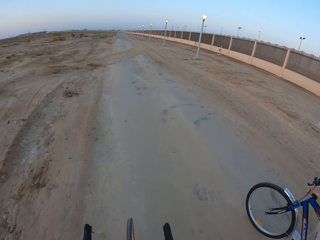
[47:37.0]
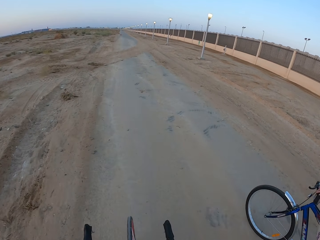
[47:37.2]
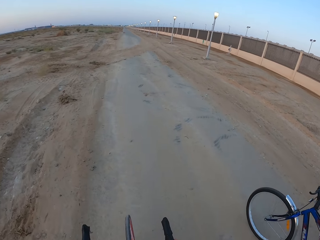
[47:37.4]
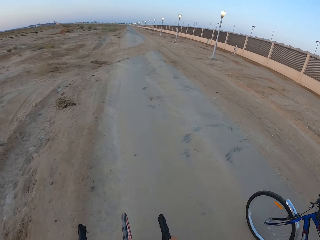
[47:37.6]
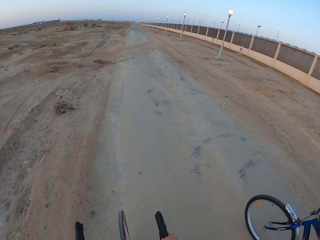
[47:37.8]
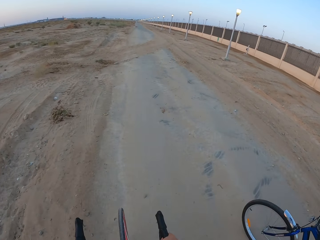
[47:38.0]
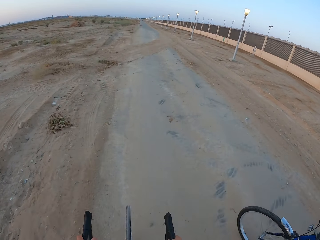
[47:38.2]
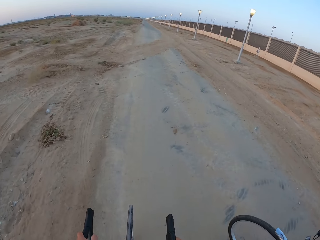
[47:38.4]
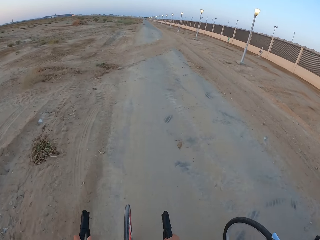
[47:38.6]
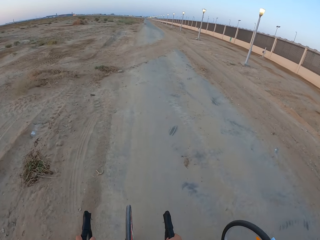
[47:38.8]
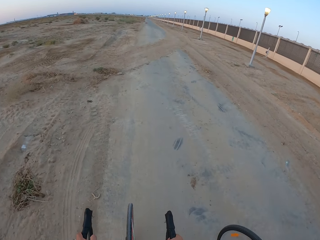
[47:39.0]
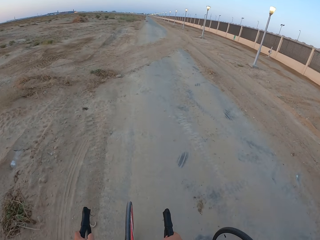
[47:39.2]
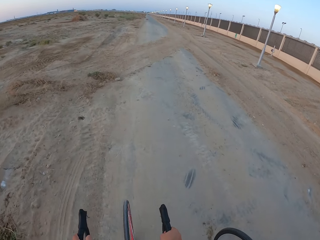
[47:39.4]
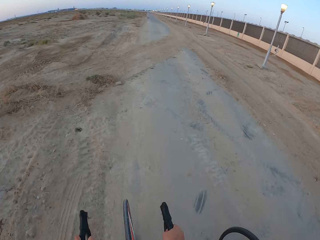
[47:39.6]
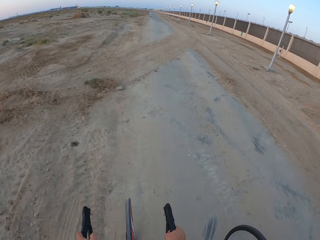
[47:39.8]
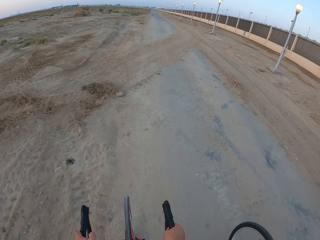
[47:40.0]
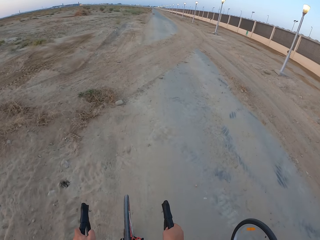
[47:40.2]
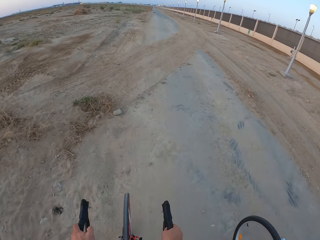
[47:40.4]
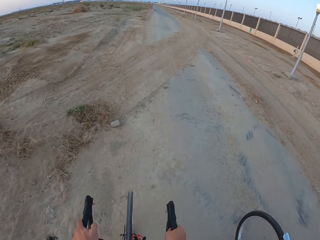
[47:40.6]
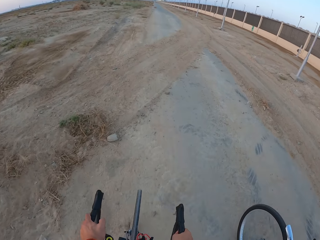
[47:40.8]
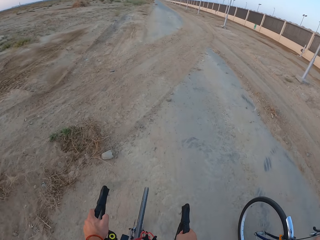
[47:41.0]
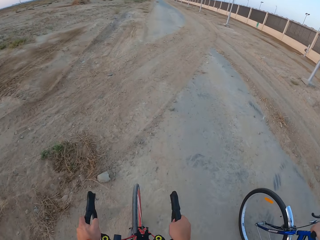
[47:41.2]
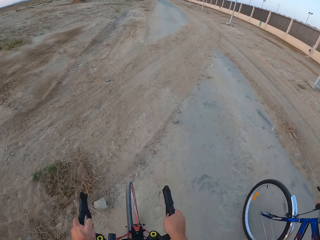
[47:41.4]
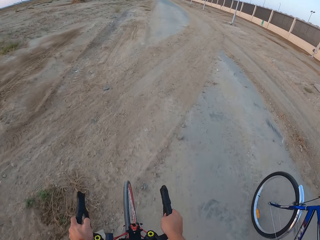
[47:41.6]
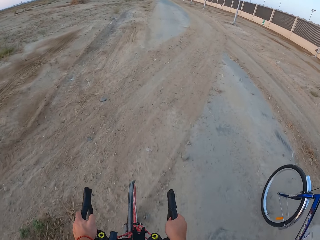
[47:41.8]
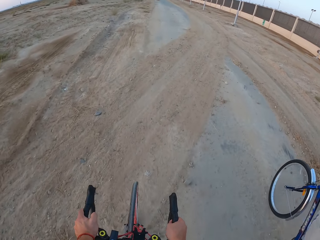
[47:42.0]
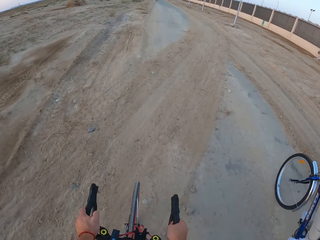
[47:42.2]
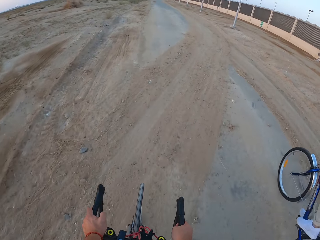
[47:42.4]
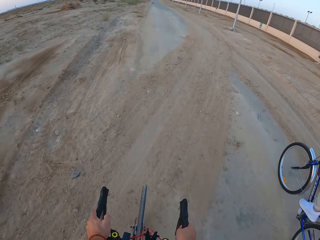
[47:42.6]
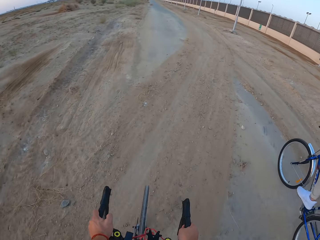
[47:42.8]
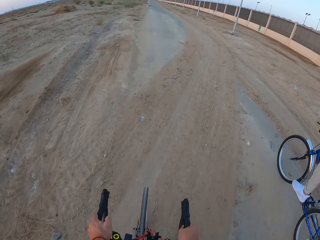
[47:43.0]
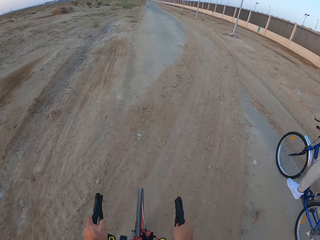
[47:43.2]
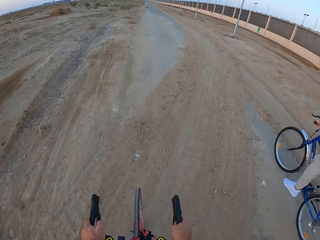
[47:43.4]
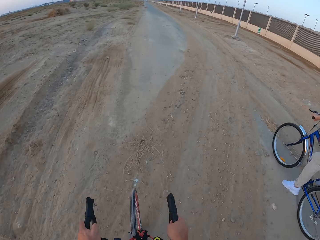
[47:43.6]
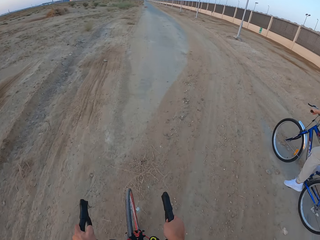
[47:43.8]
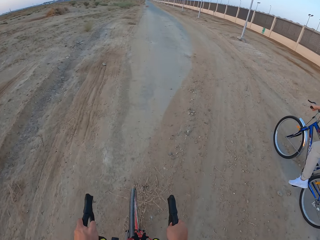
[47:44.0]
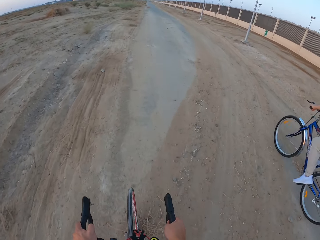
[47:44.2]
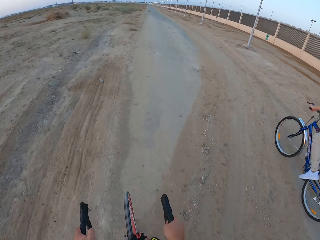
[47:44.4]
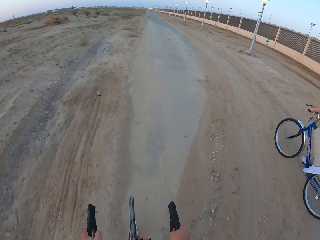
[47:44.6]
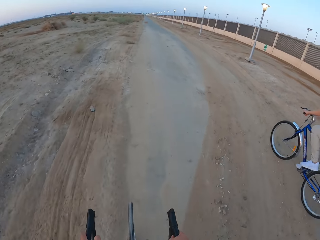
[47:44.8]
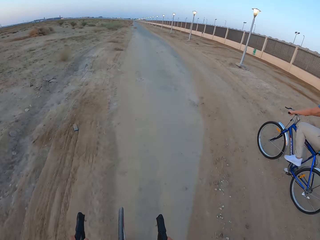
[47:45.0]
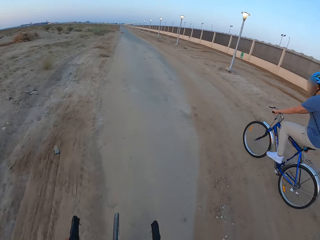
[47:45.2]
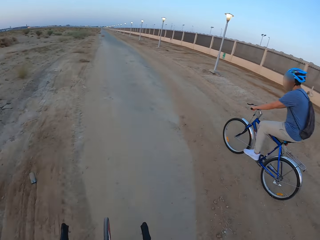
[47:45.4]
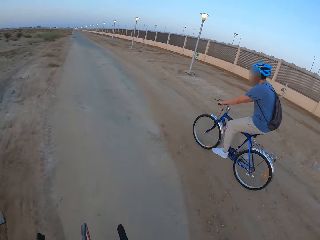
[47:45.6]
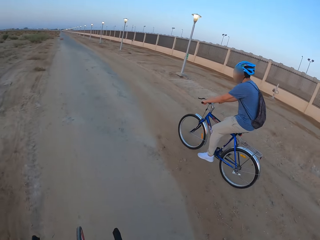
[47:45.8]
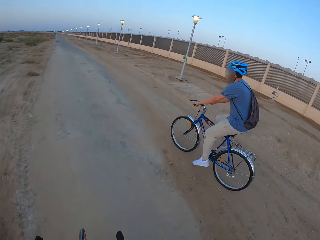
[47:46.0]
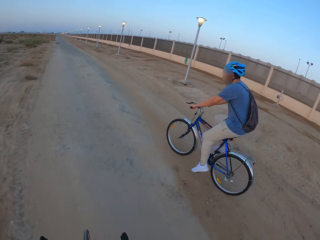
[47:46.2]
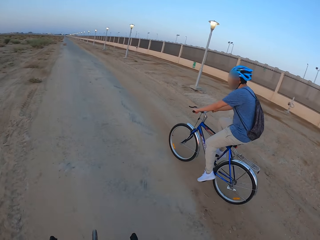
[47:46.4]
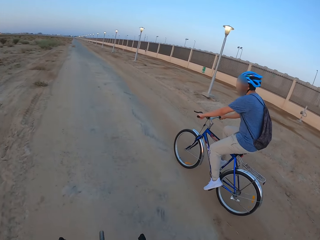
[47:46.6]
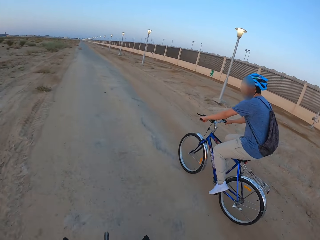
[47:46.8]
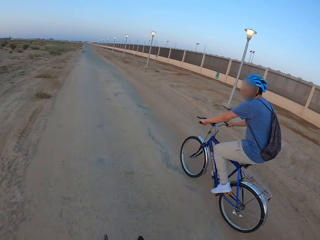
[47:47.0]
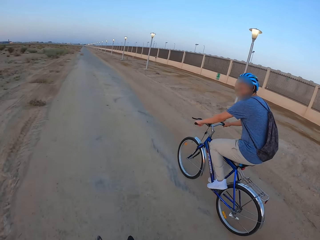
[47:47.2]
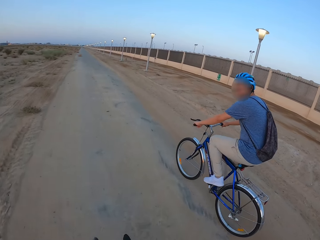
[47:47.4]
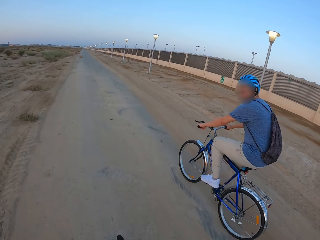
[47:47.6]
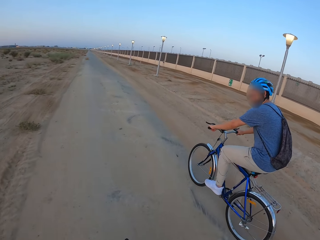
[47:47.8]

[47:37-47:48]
The camera wearer rides the bike. A man rides the bike.

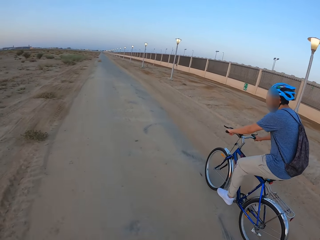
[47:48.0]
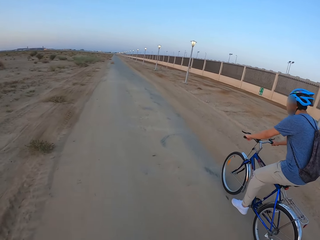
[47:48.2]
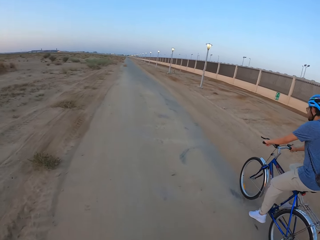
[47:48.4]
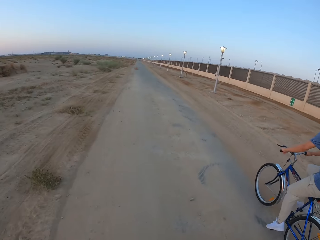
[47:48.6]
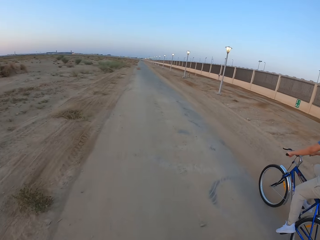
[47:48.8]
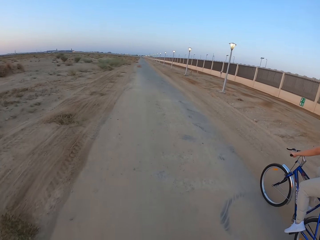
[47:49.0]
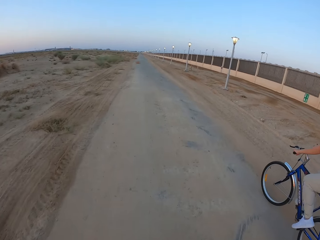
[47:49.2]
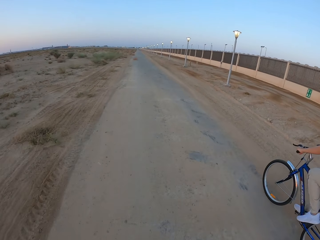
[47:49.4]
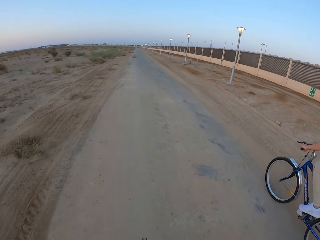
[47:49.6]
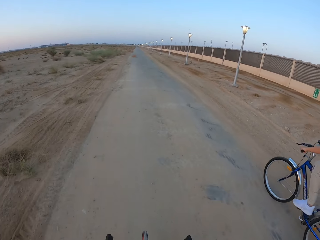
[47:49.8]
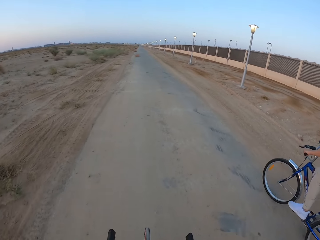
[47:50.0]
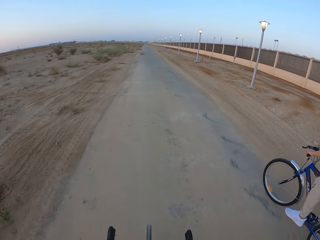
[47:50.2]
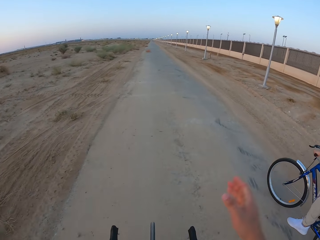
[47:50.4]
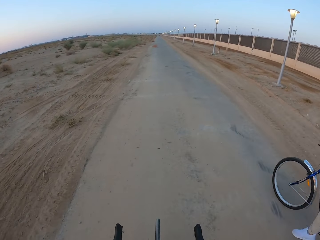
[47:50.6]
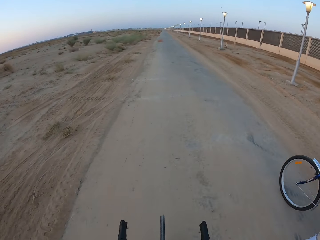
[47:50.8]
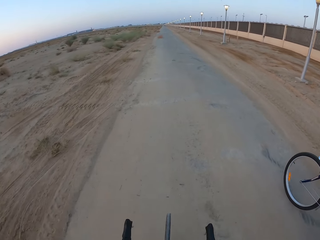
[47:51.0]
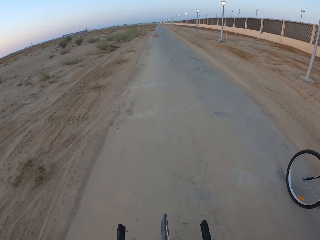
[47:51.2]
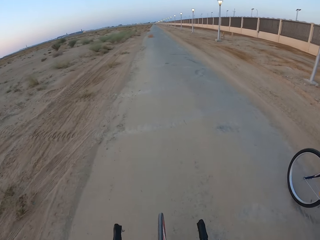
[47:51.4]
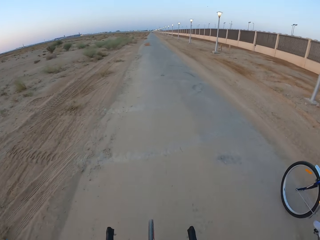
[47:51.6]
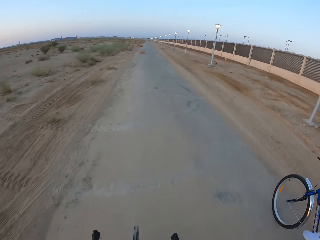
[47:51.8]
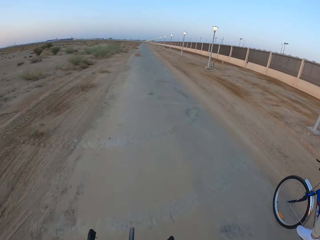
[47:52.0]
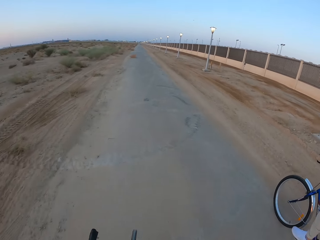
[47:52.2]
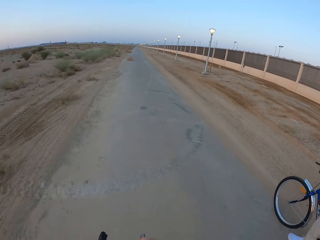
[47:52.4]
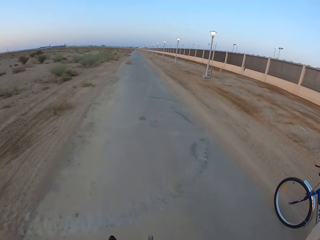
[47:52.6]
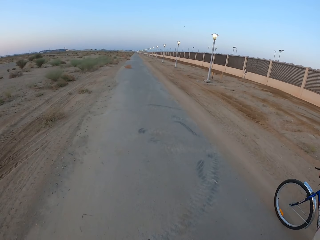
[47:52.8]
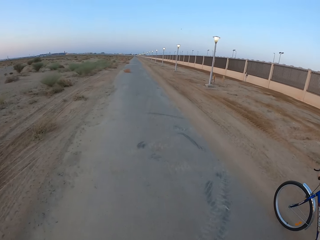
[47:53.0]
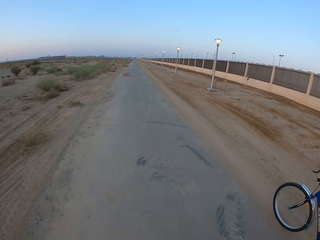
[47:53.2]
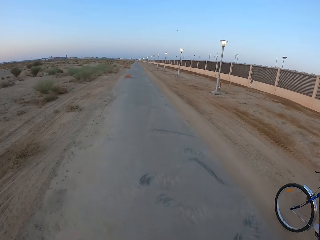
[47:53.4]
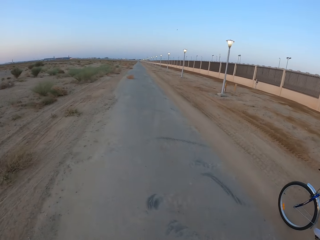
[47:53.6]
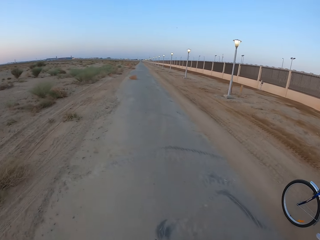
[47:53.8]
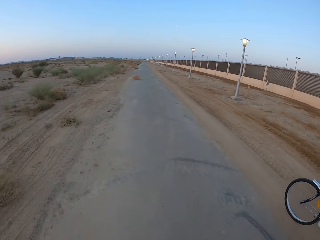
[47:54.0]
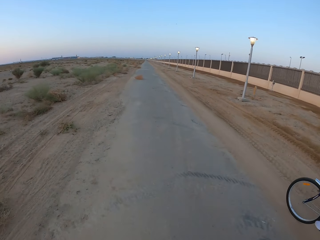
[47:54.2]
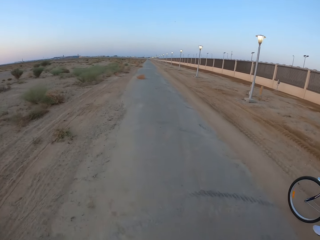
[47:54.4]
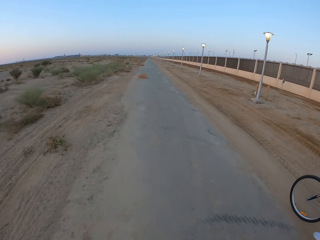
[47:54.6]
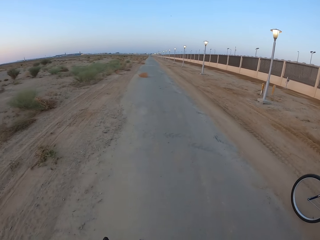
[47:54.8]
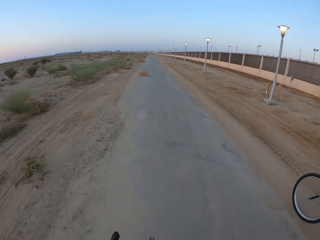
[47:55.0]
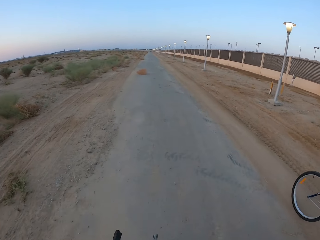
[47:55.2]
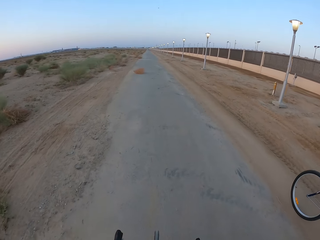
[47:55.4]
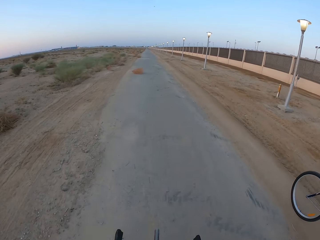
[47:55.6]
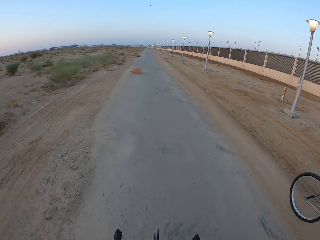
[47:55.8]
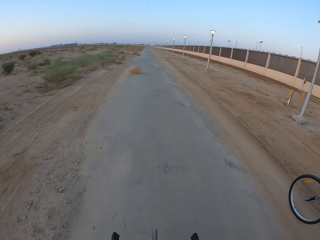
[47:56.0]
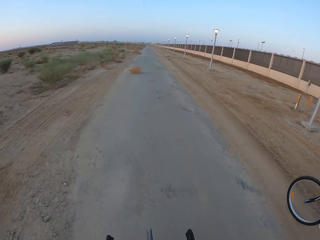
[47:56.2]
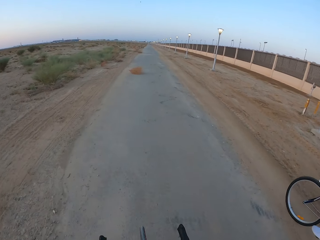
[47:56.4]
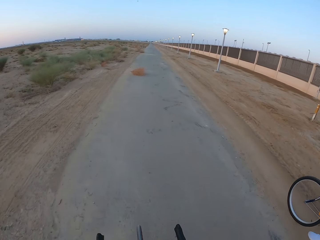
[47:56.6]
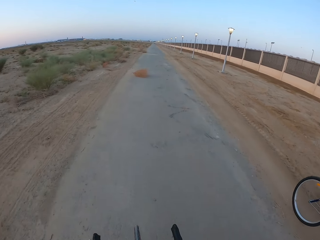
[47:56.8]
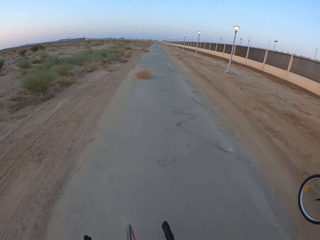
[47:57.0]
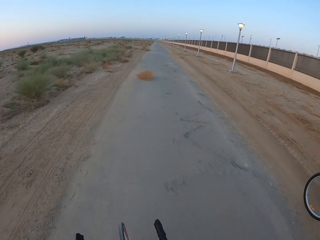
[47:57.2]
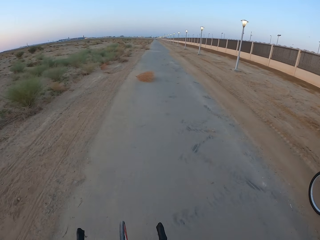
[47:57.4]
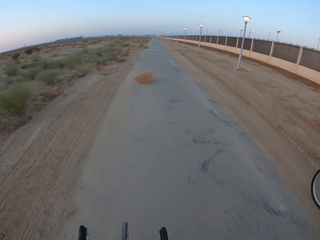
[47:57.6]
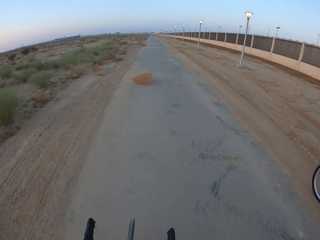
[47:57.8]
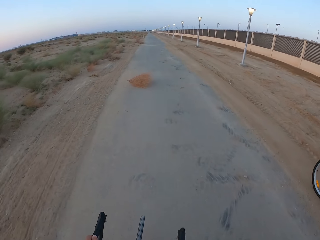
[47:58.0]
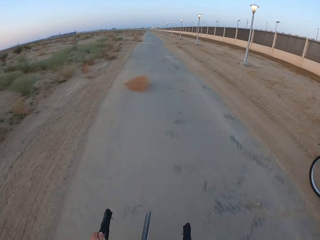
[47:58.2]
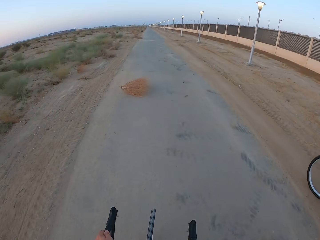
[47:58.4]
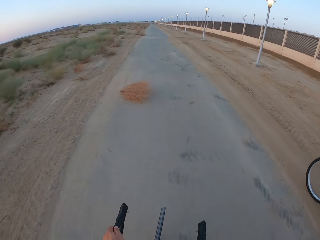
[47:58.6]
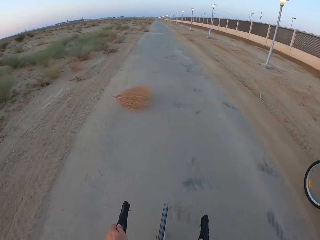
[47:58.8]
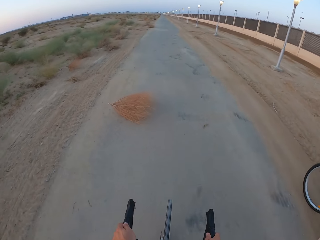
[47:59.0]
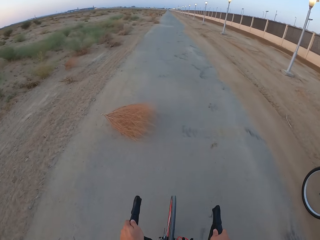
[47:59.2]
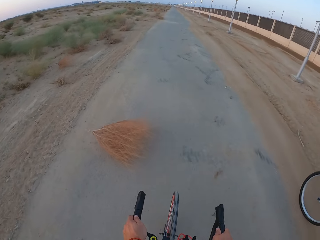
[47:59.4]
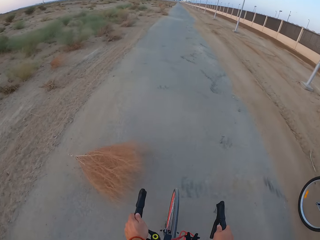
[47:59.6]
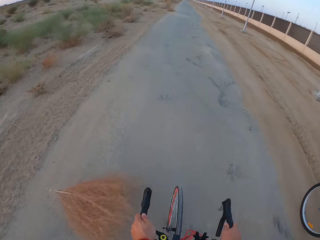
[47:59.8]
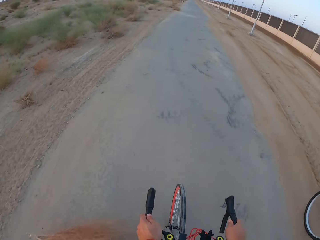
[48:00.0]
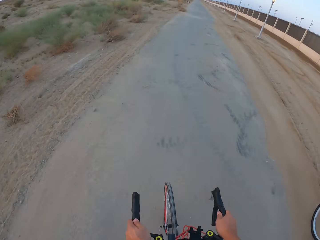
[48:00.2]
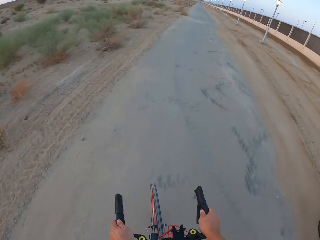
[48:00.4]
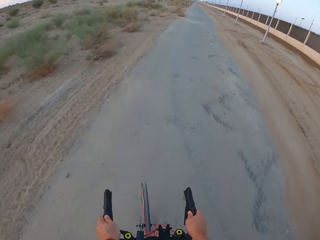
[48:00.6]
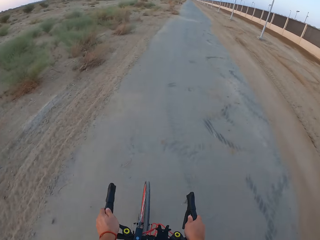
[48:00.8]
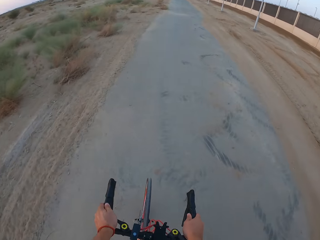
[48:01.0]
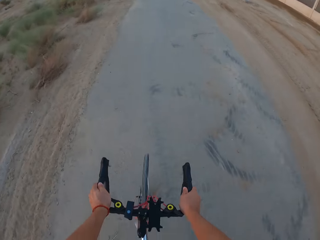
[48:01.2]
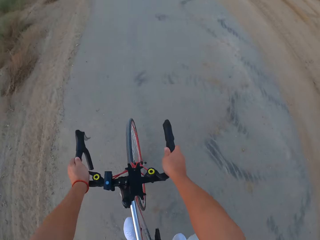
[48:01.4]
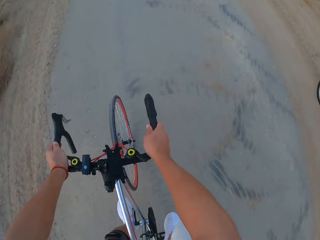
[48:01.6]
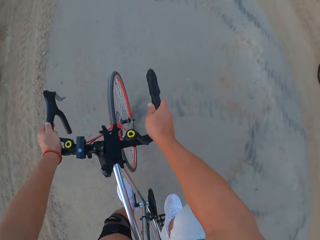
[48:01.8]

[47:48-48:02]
The camera wearer moves the hand. A man rides the bicycle. The camera wearer rides the bicycle.
